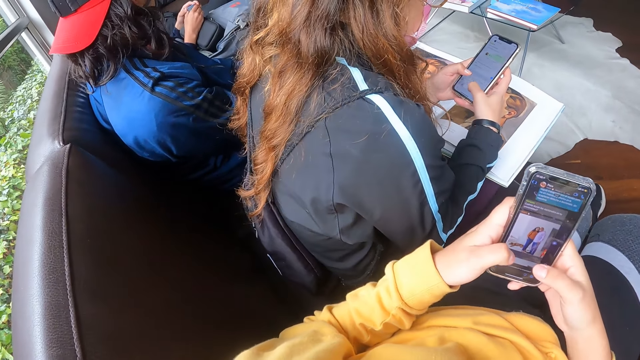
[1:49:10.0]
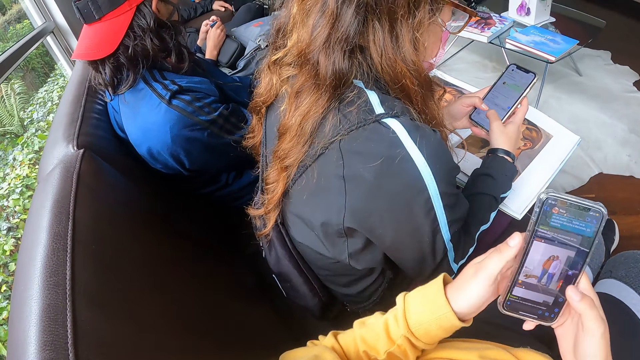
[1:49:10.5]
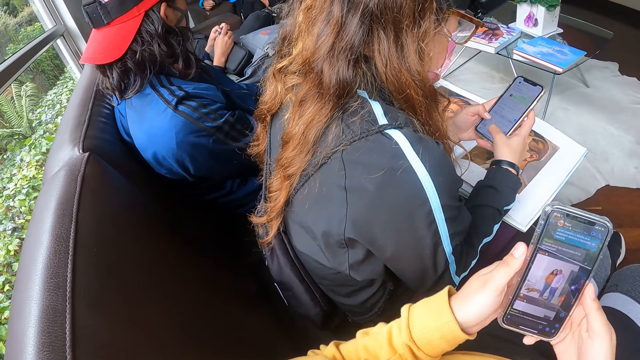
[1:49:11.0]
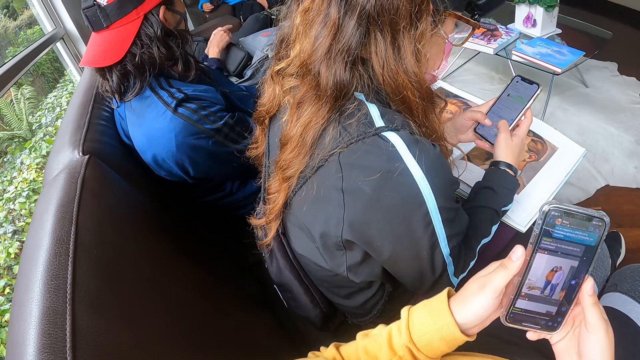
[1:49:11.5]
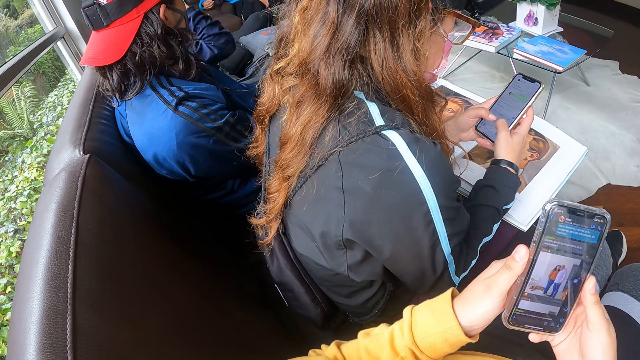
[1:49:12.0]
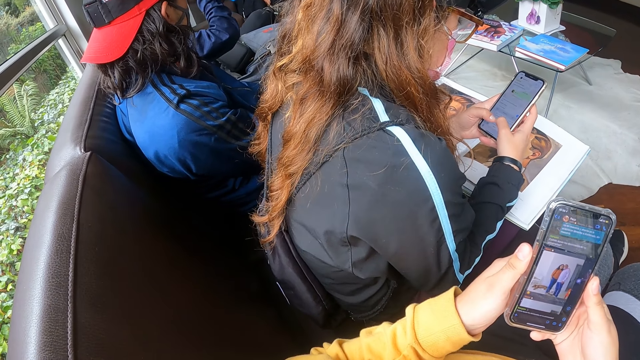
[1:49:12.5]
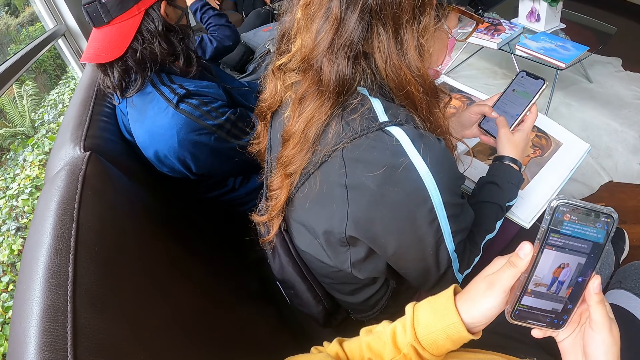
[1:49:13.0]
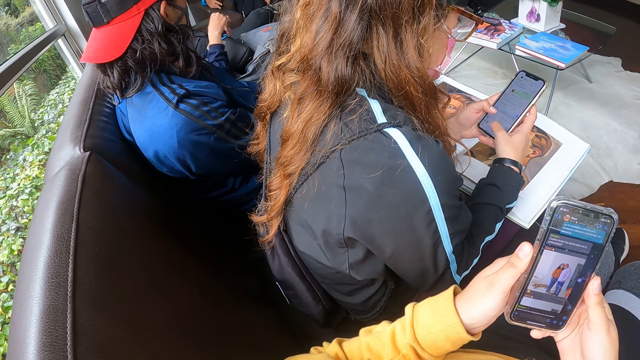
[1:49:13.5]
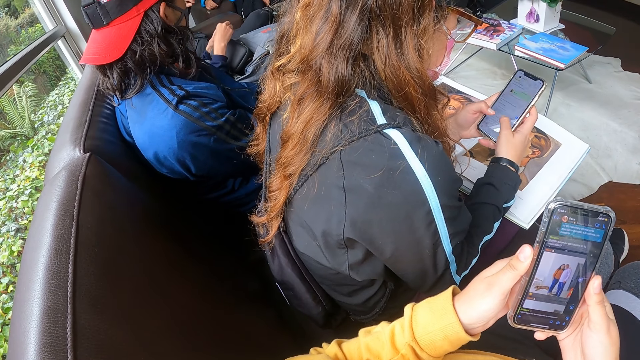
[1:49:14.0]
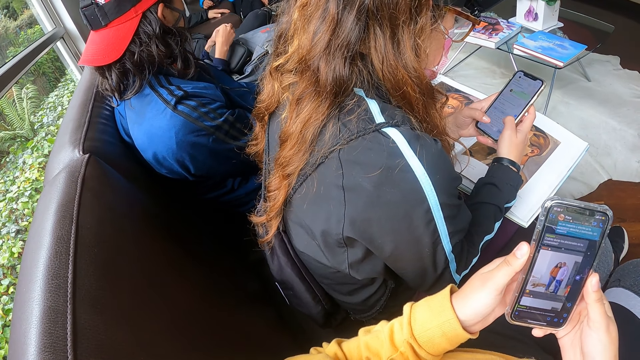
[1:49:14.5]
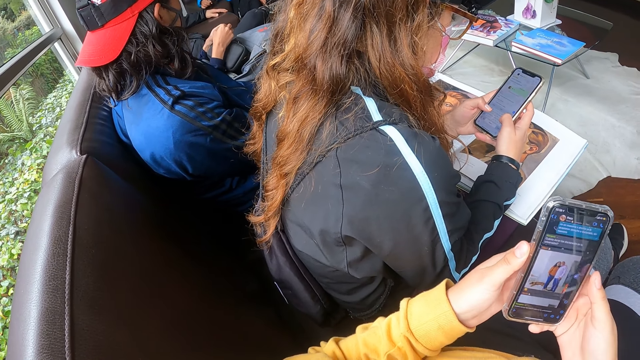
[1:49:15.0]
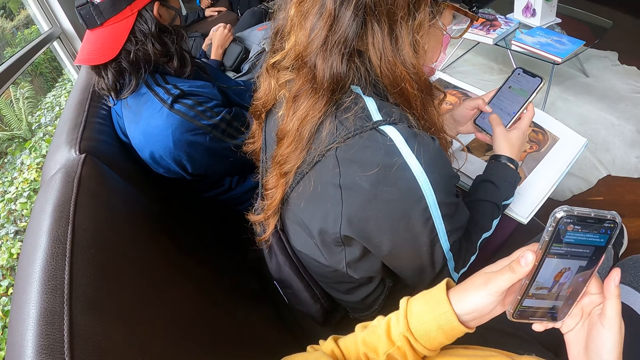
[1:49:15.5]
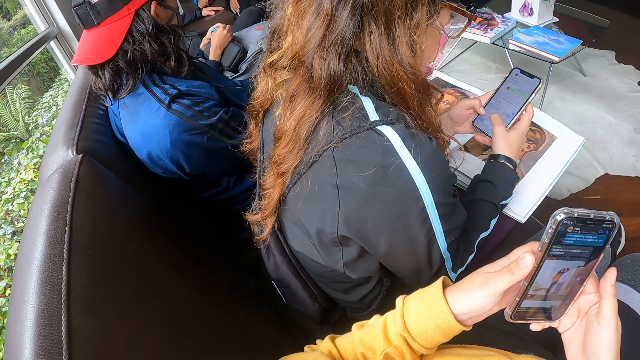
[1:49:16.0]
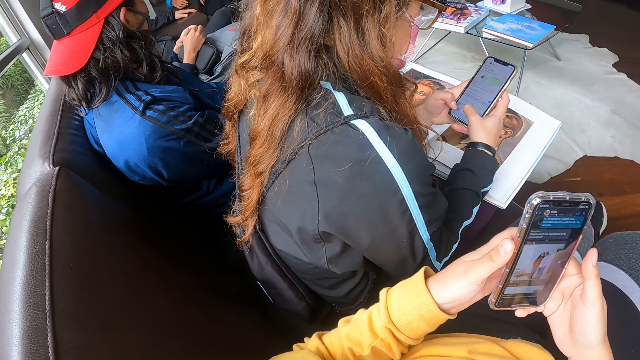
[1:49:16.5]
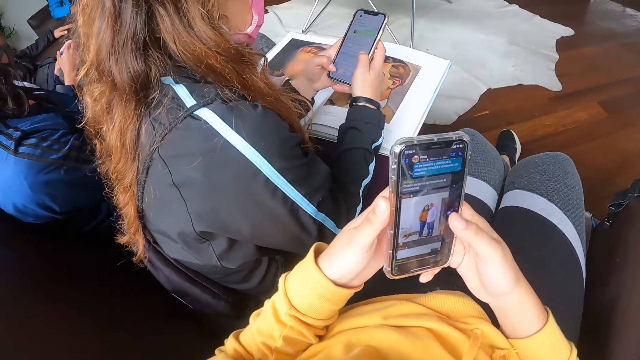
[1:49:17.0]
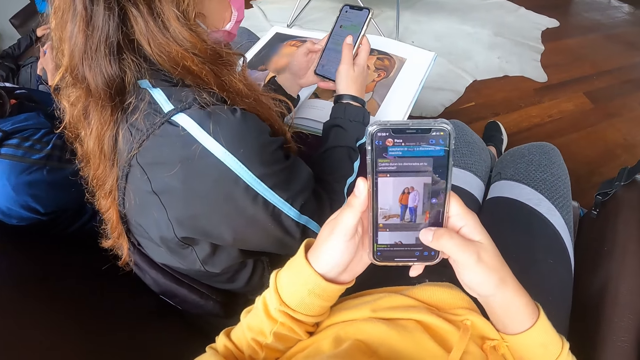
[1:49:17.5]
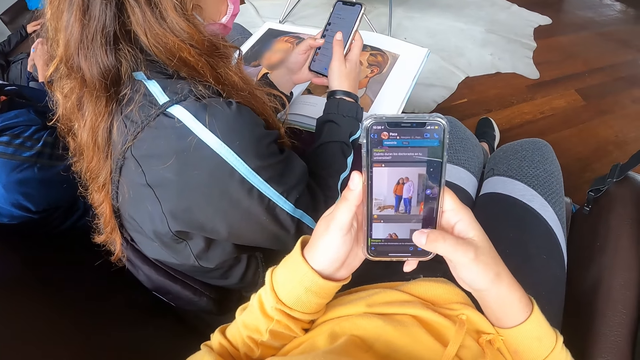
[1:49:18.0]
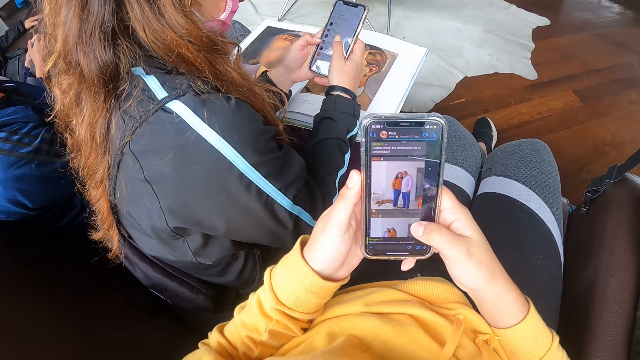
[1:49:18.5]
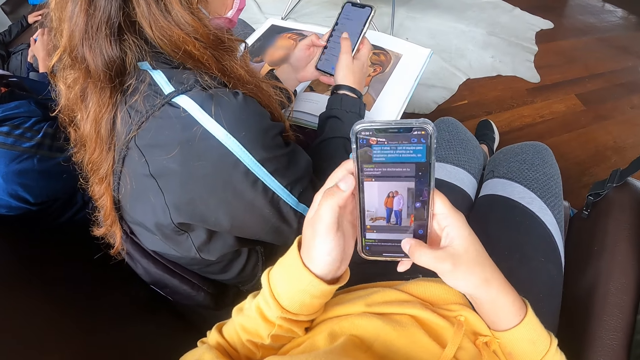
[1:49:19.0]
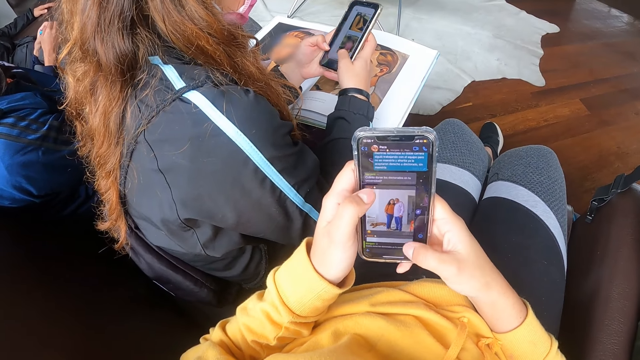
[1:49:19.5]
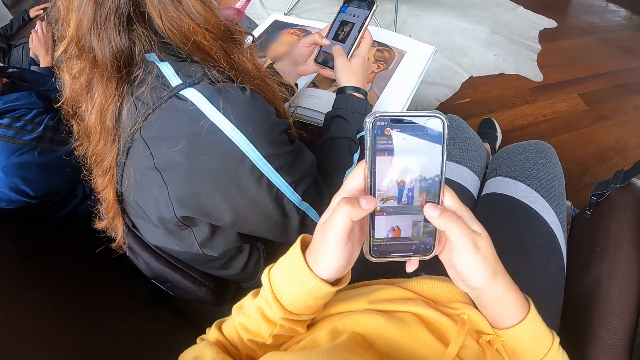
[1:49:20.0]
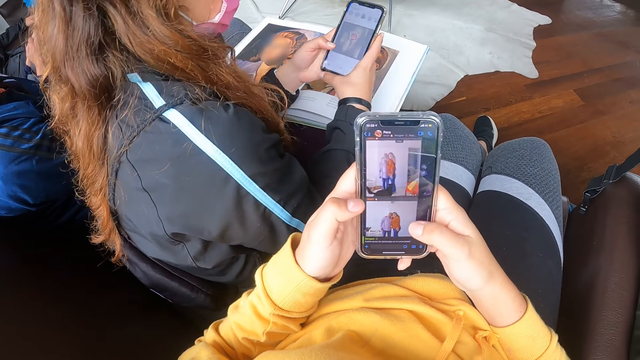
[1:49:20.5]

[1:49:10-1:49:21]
The camera wearer writes a text. A woman holds the battery with her left hand. She touches a camera on her head. The camera wearer holds a phone. They scroll the phone.

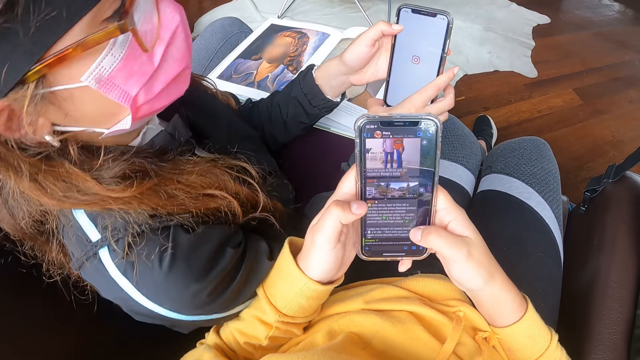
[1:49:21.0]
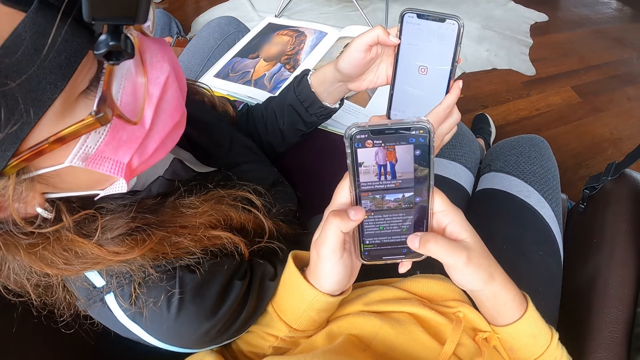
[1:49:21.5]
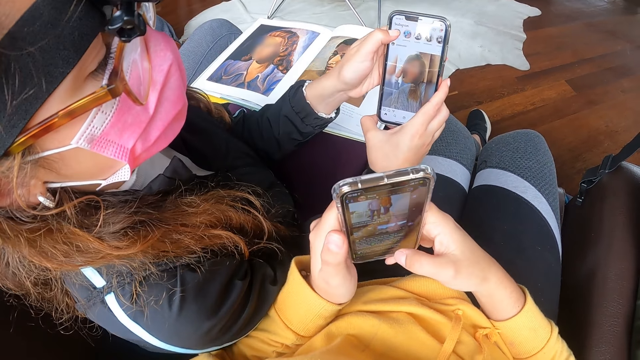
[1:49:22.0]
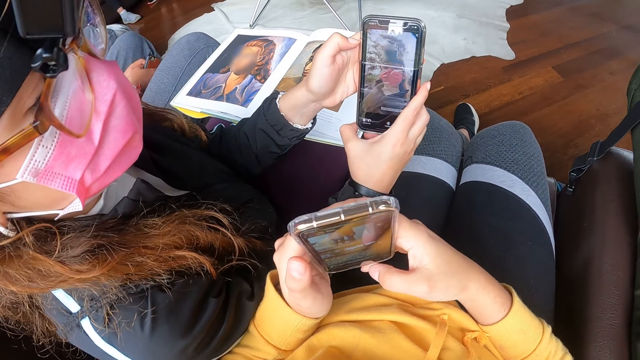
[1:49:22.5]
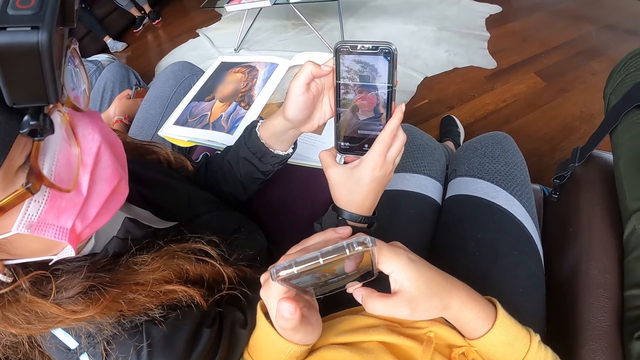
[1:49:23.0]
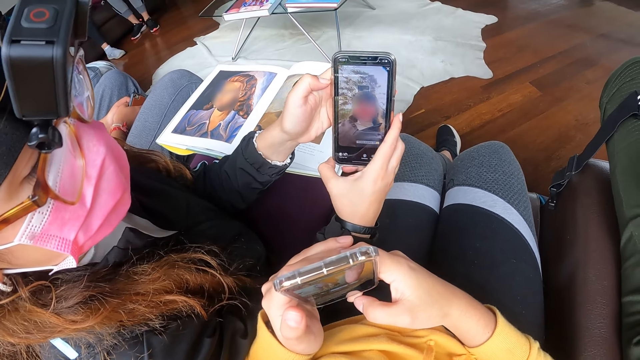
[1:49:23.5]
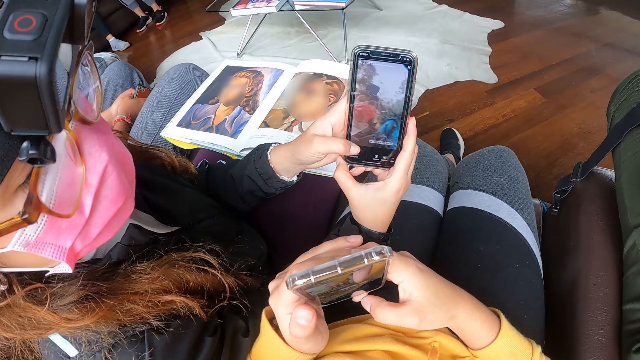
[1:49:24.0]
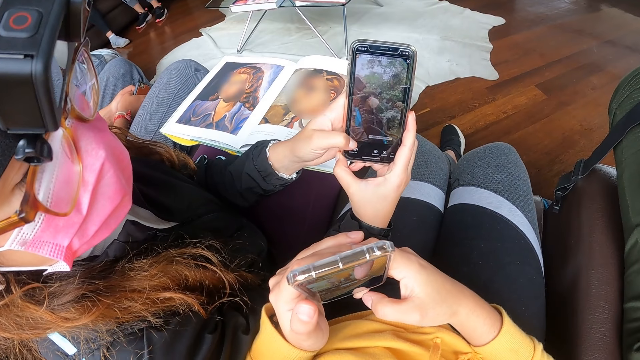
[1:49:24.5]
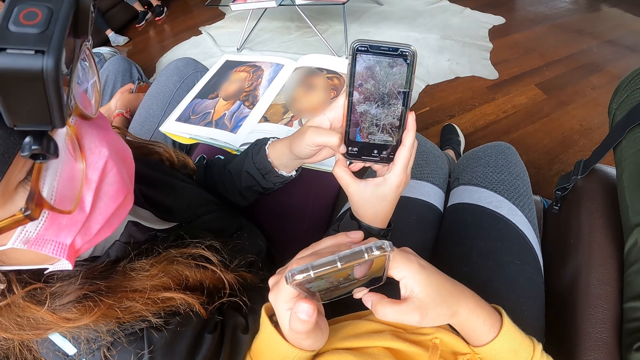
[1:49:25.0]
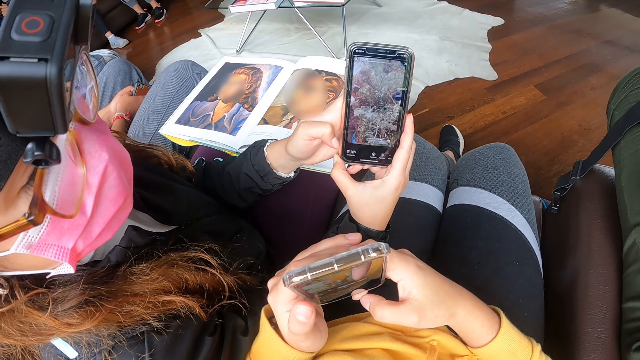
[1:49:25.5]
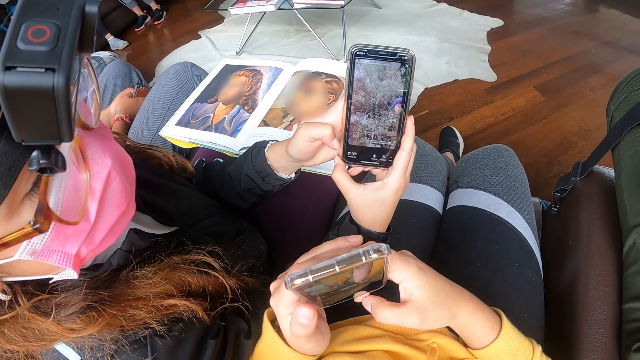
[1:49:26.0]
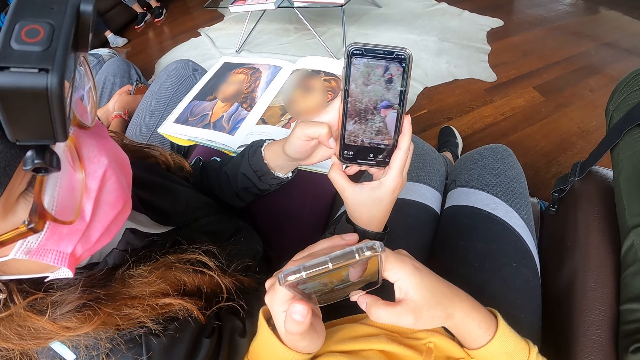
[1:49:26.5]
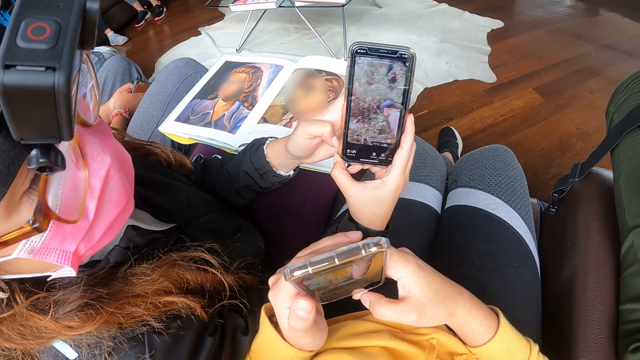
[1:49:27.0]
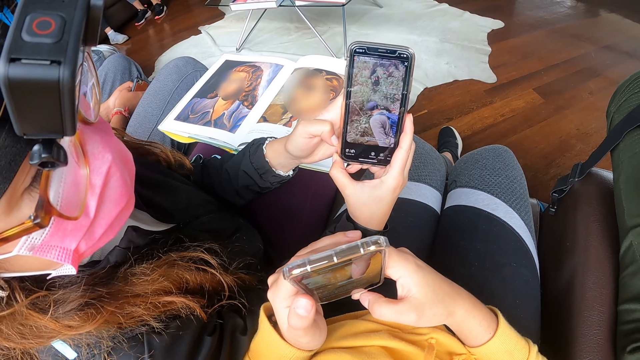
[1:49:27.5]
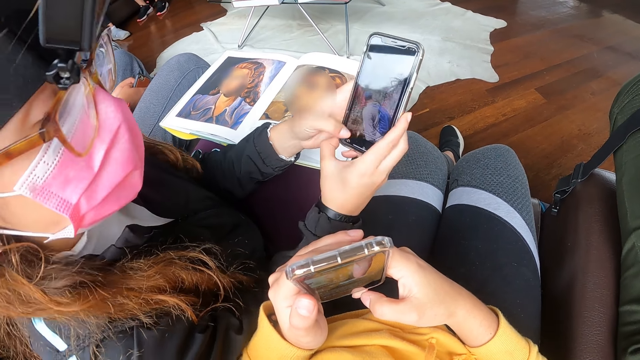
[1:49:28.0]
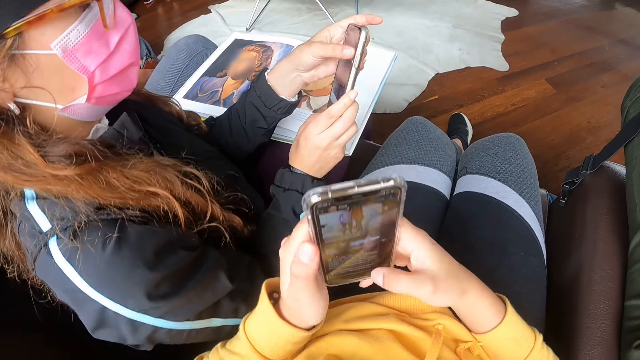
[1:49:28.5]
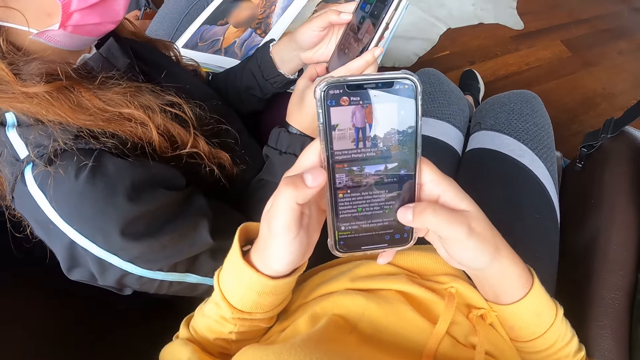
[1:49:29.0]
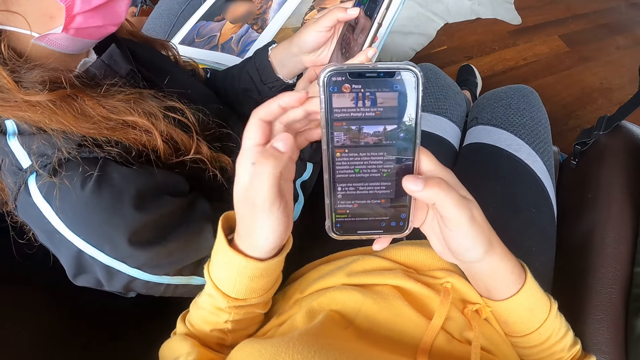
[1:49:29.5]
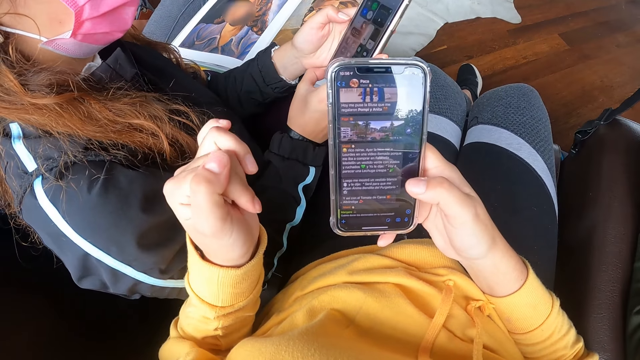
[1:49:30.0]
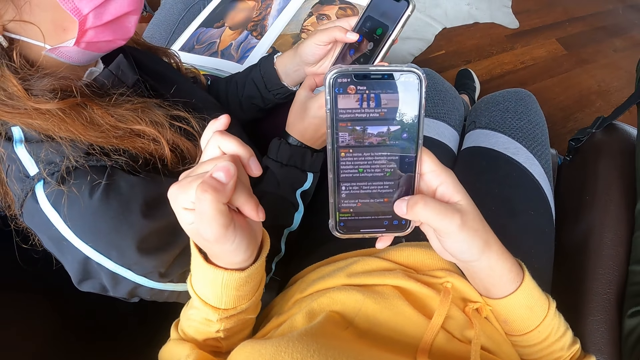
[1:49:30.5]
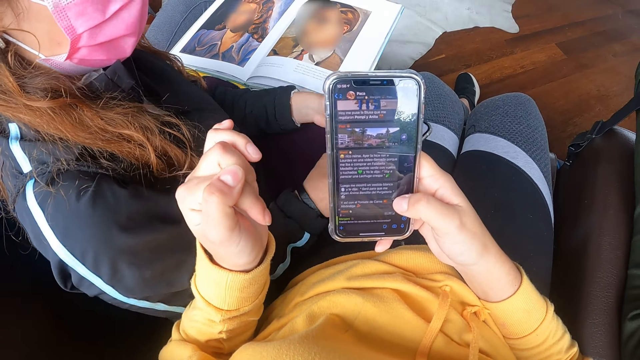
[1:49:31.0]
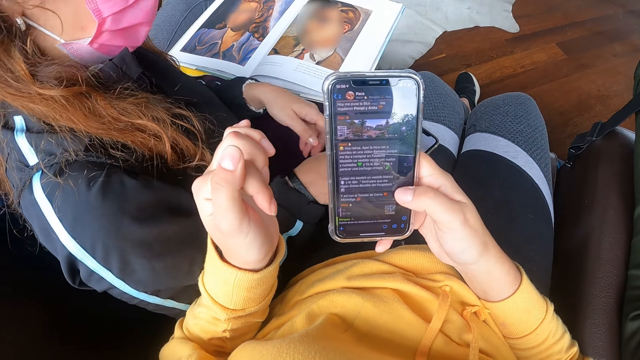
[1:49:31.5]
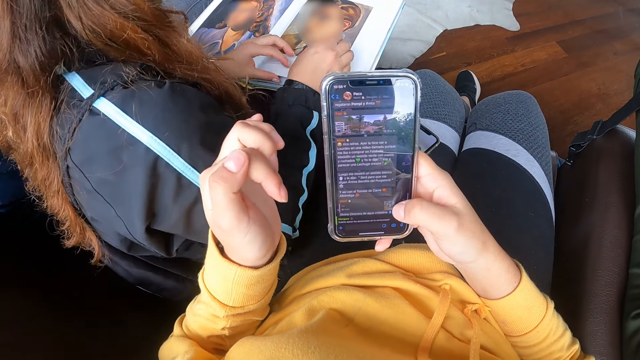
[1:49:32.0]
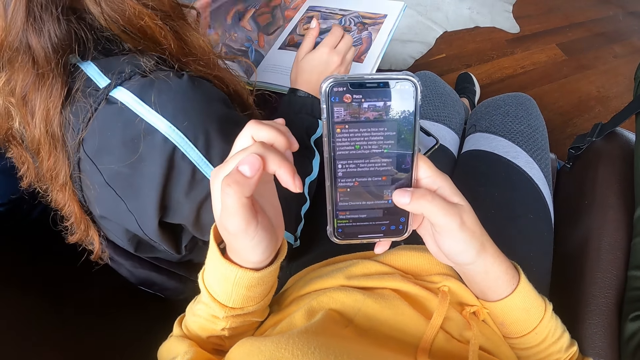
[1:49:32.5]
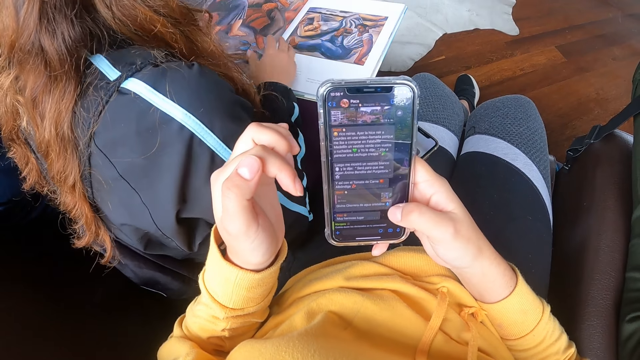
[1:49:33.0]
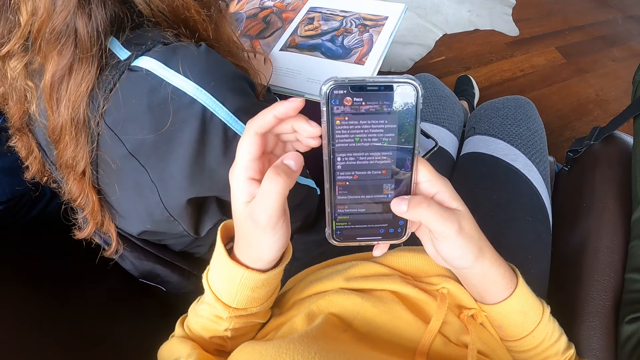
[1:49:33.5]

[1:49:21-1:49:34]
A woman shows the phone in her hands to the camera wearer. The camera wearer holds the phone with his hands. The woman clicks the phone. She operates the phone with her hands and scrolls the phone. The camera wearer operates the phone with his hands. He operates the phone with his right hand. The woman stretches a finger. She places the phone on the left lap of the camera wearer with her hands. She flips through the magazine on her lap with her hands.
